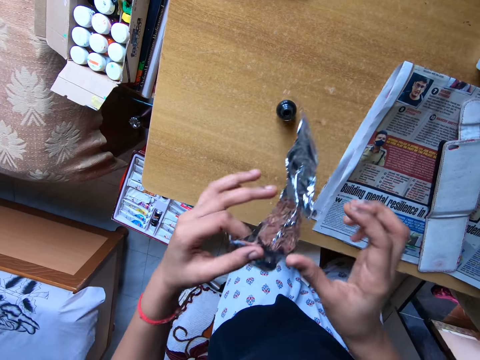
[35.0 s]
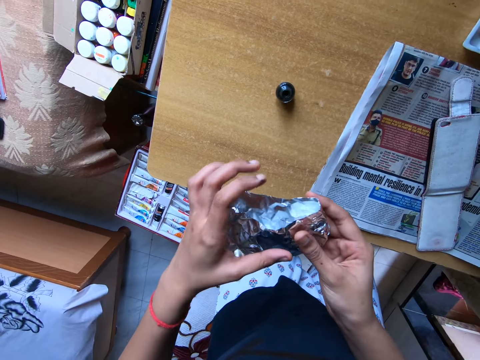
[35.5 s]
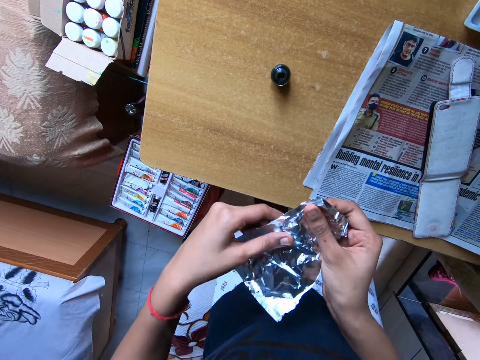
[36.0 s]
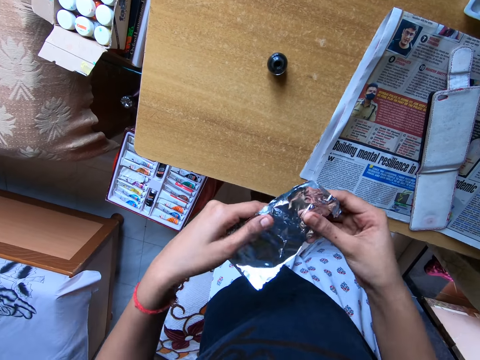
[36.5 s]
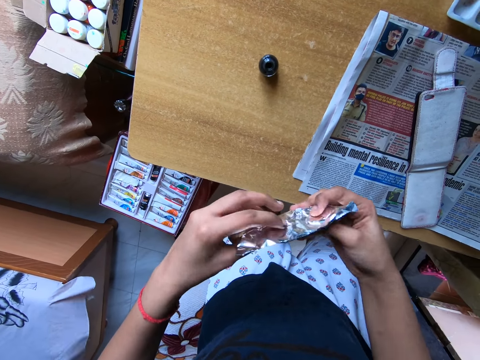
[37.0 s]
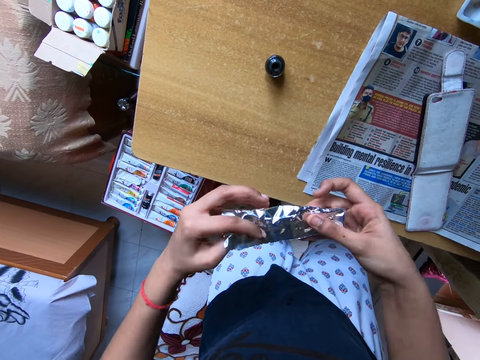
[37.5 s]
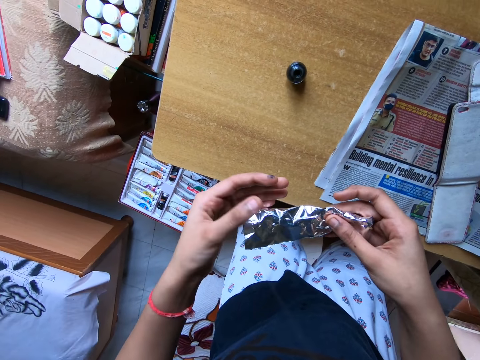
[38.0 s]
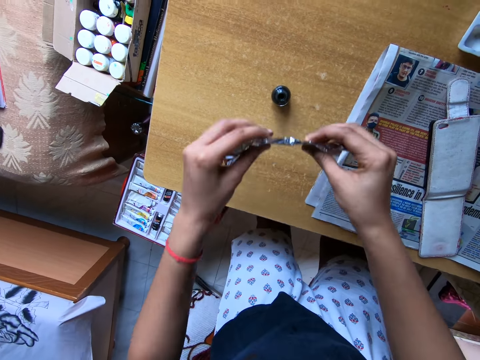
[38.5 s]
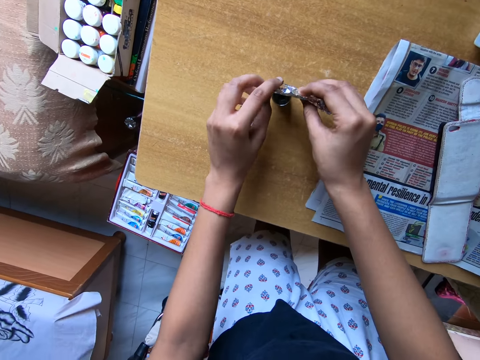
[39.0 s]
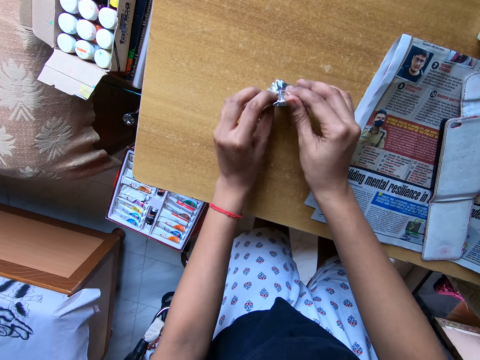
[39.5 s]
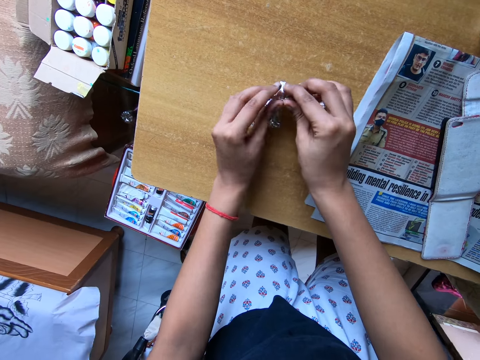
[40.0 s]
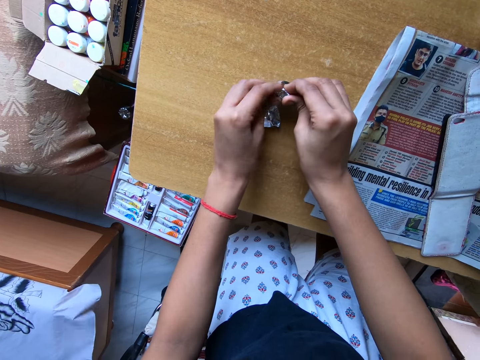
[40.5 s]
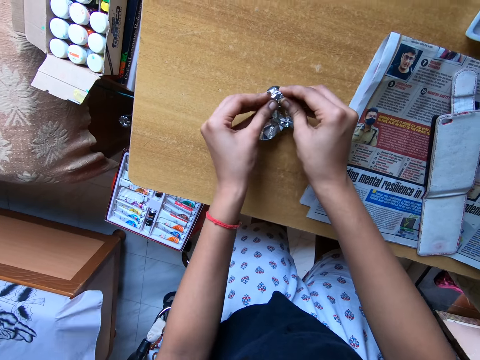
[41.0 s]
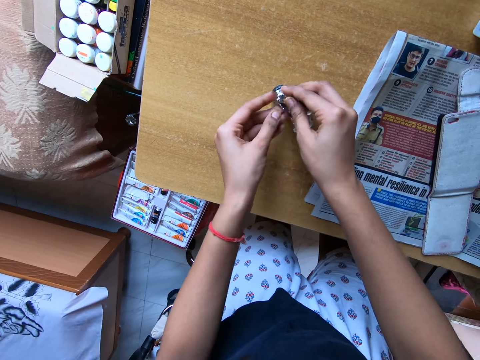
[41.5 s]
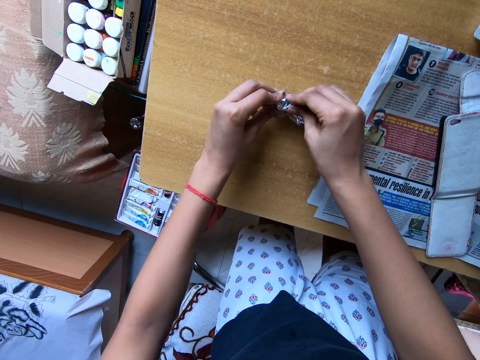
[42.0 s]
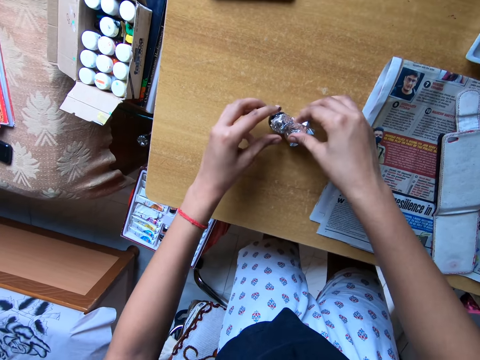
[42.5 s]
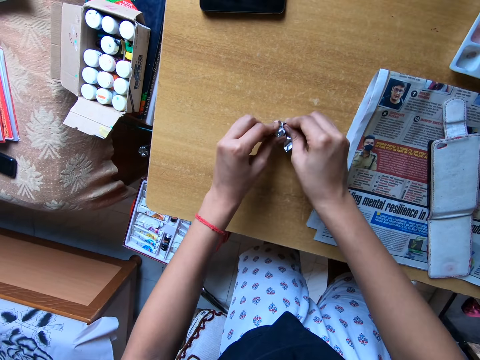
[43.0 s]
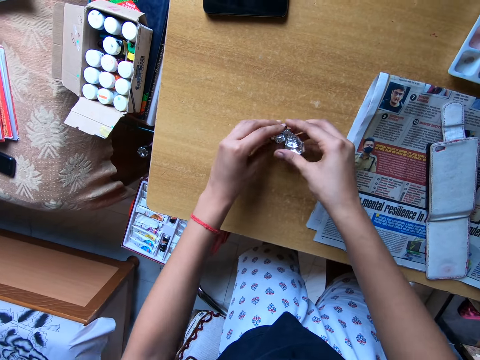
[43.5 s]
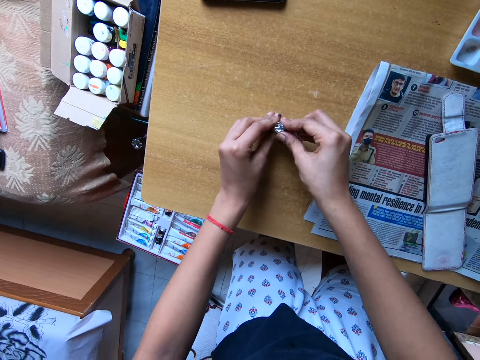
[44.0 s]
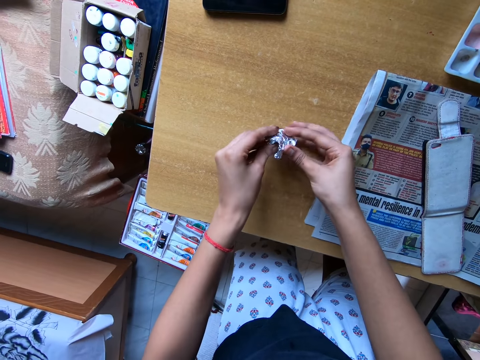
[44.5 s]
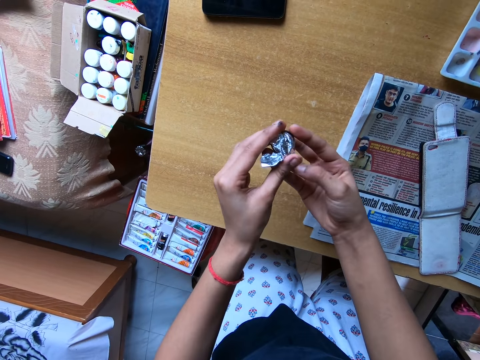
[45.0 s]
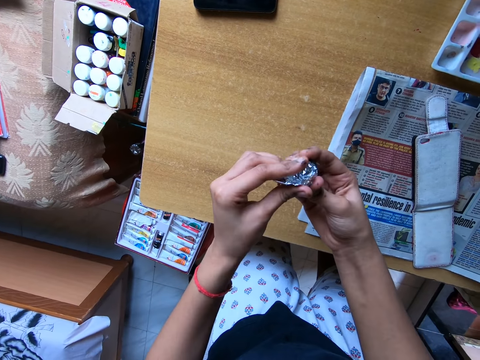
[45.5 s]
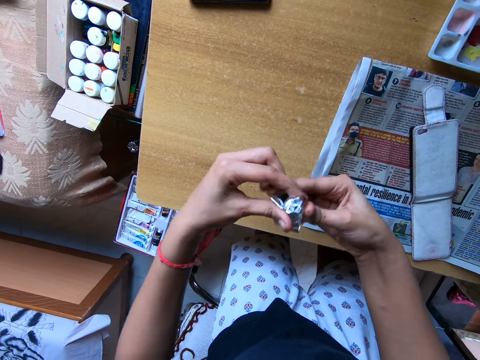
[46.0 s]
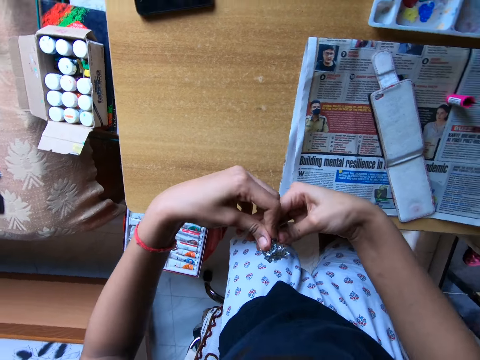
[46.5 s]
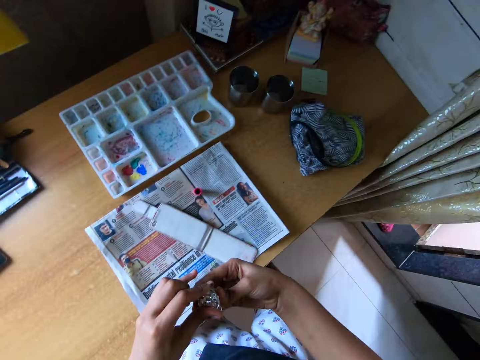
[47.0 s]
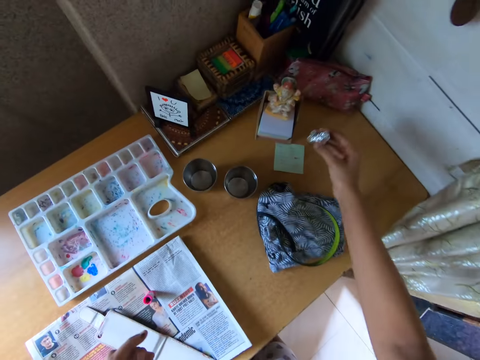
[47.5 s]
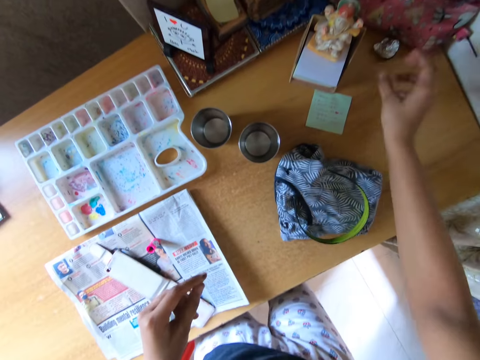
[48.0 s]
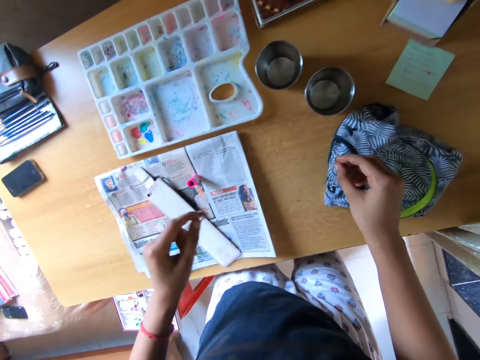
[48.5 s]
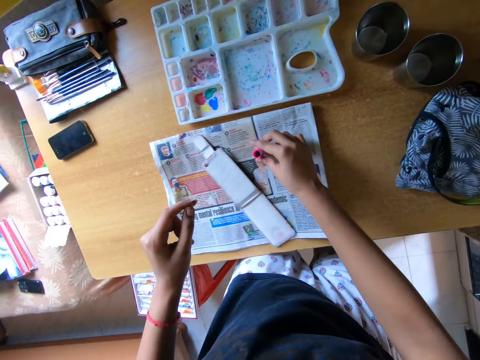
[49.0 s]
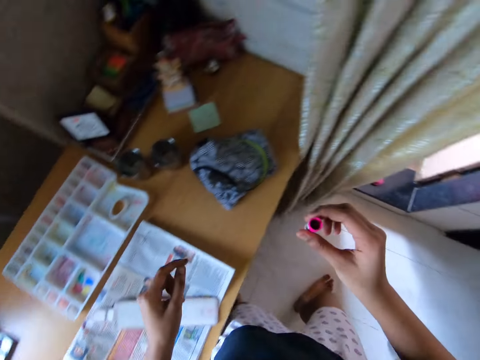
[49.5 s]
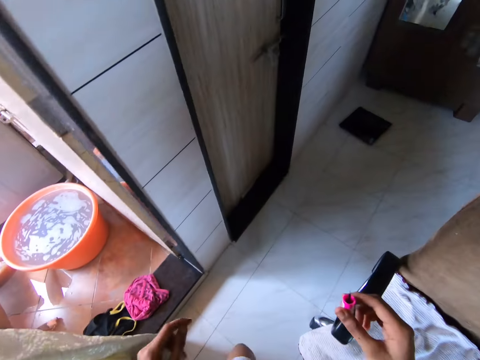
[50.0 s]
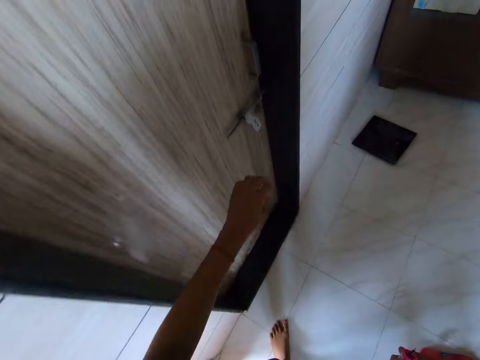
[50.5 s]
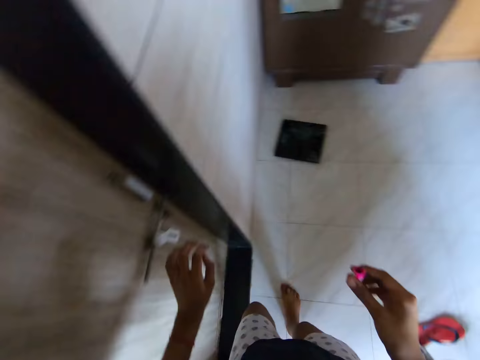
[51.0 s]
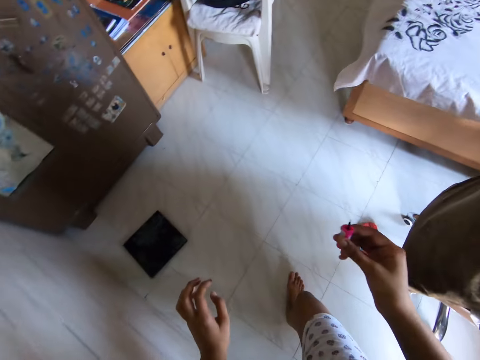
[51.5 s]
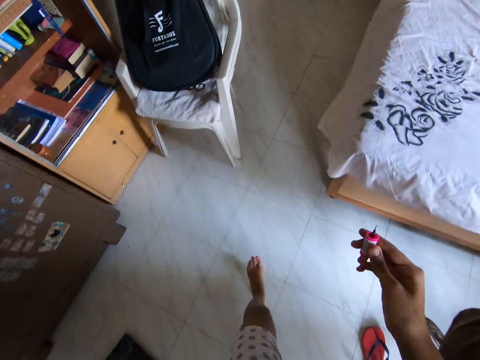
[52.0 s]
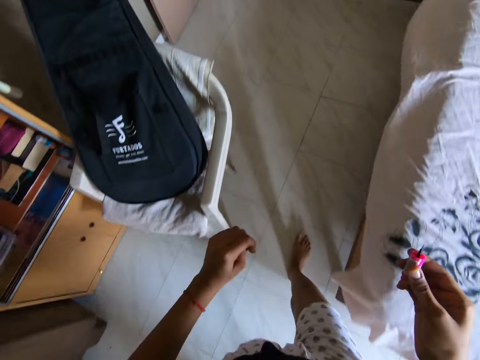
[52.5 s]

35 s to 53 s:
The camera wearer folds the foil. They cover the bottle with the foil. They pick up the bottle from the table with hands. They fold the foil around the bottle. They put the bottle on the table. They pick up the brush cap from the table. They walk to a door. They touch the door handle with a hand. They walk to a bathroom.

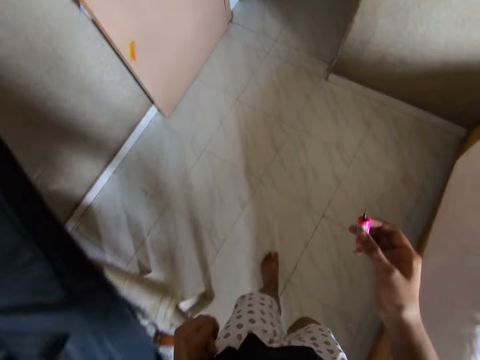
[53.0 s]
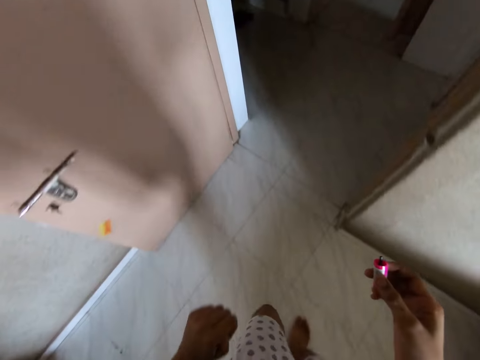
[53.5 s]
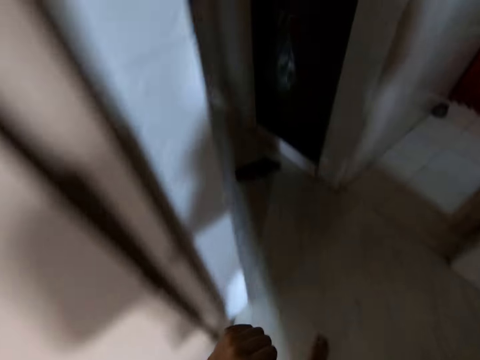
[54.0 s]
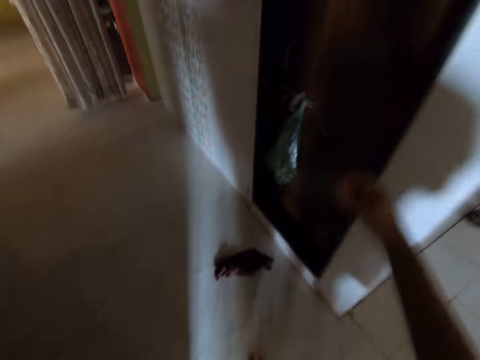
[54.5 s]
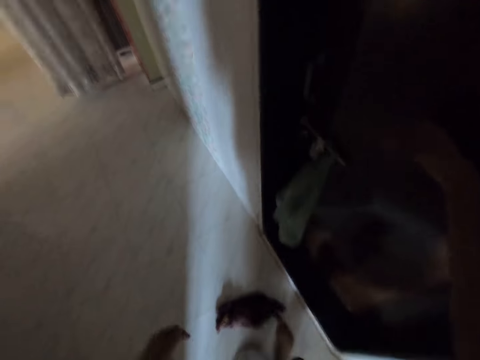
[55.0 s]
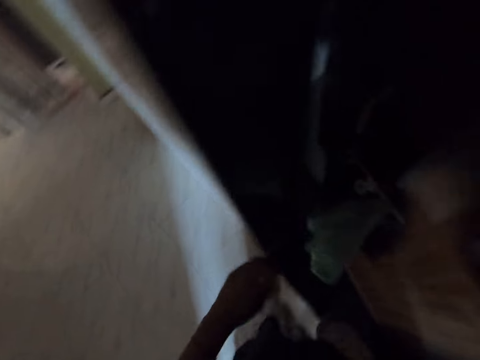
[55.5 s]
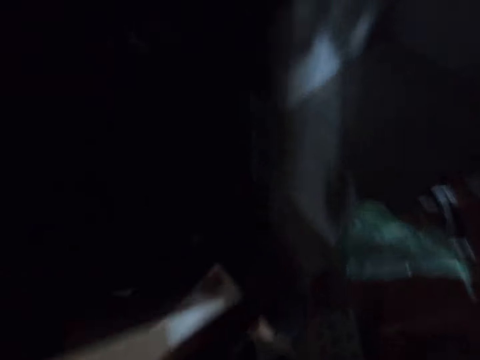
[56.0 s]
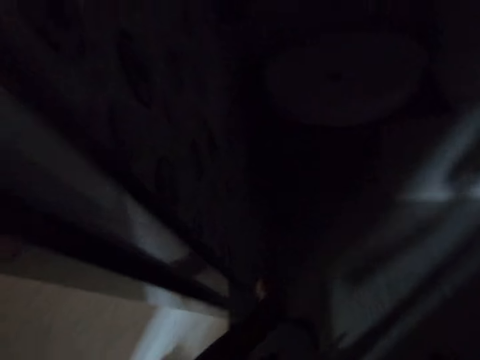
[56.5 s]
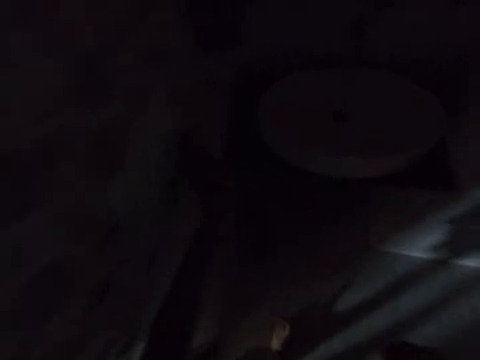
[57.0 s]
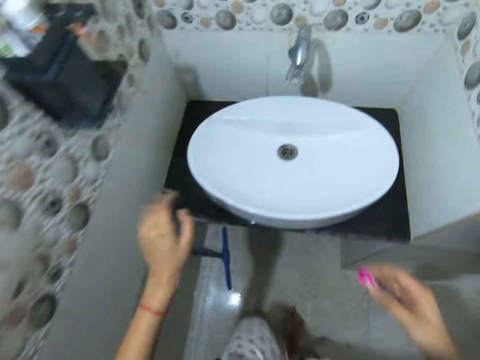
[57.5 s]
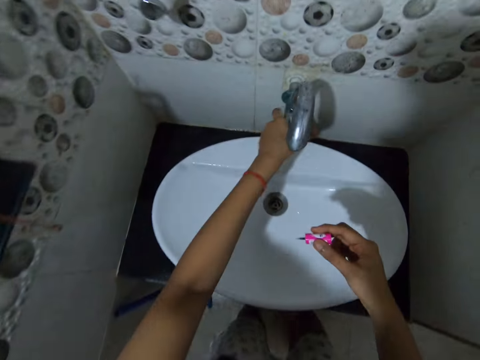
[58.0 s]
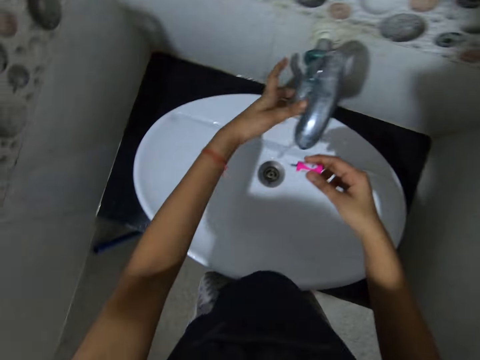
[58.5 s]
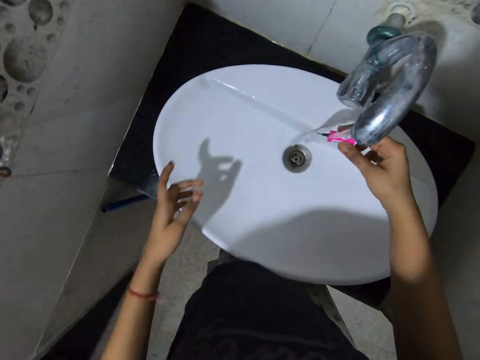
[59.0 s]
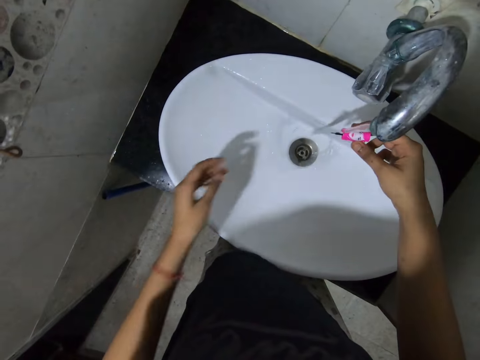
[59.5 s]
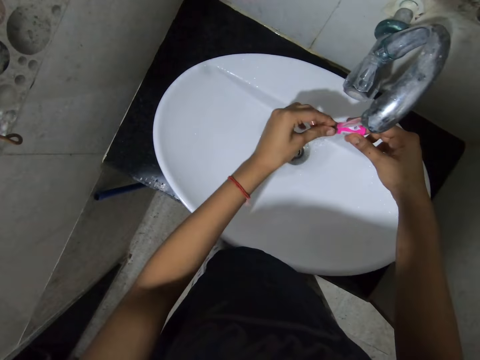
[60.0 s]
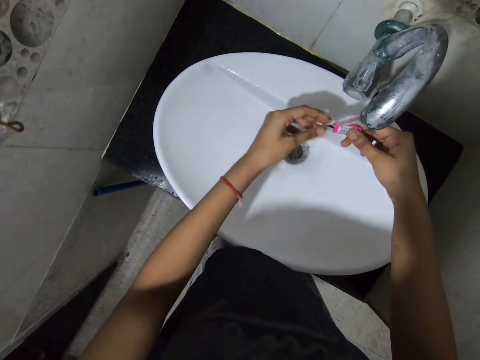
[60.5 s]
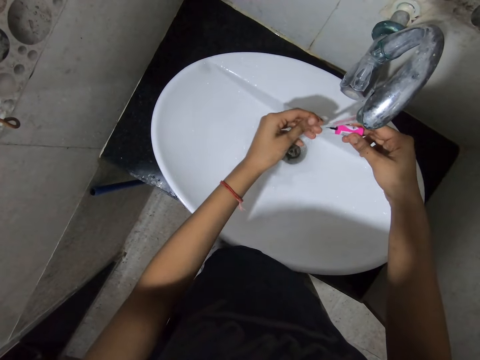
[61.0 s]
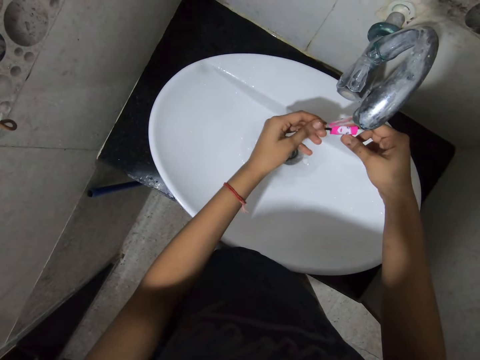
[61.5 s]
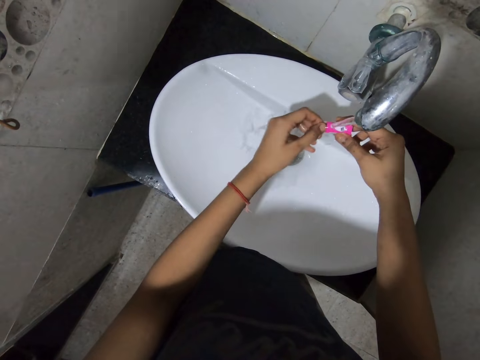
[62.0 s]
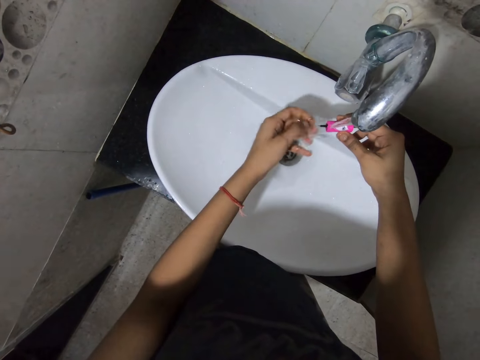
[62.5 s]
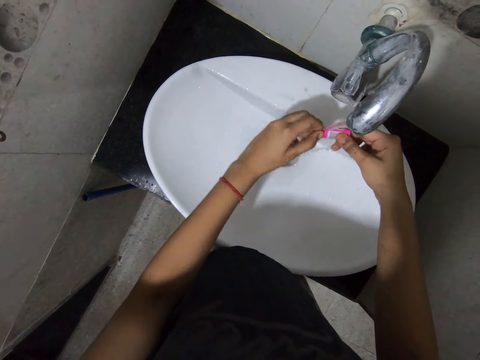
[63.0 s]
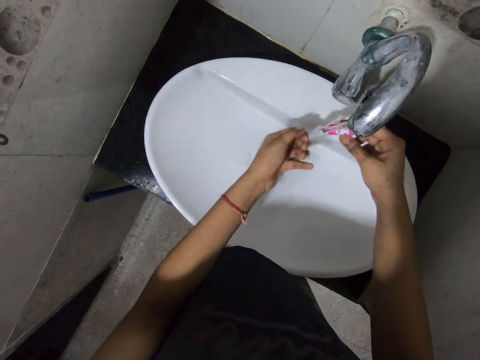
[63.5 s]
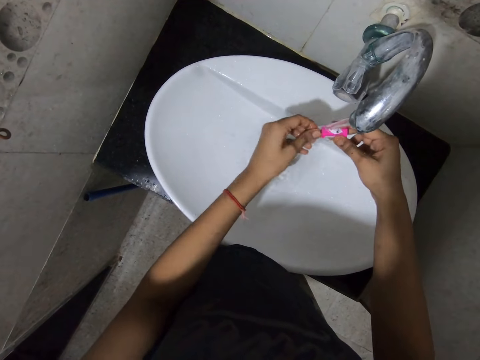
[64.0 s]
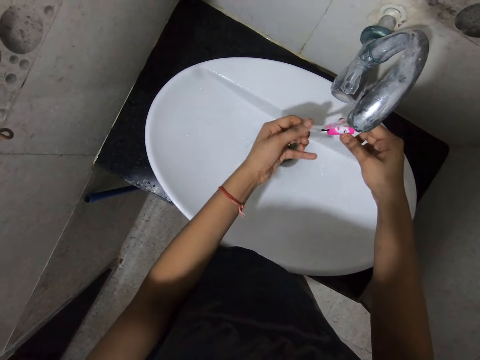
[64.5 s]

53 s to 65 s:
The camera wearer opens the door with a hand. They switch on the light. They turn on the tap. They rinse the brush with a hand. They pour water on a lid.
